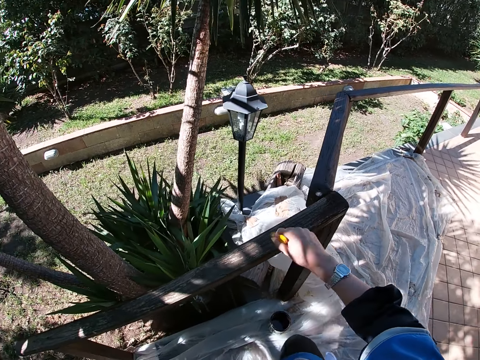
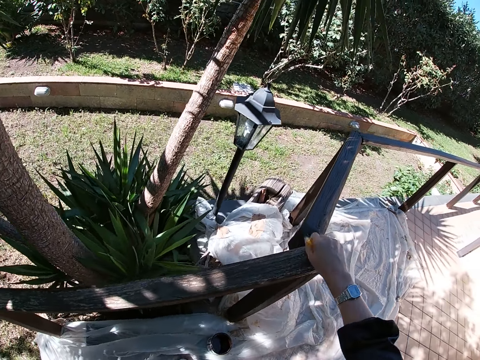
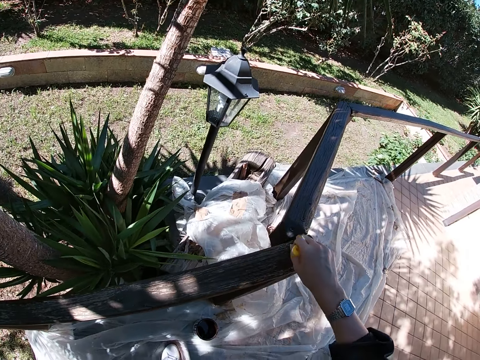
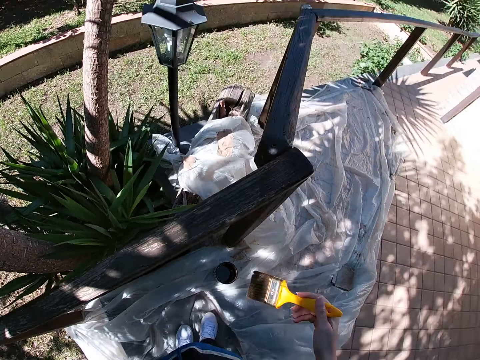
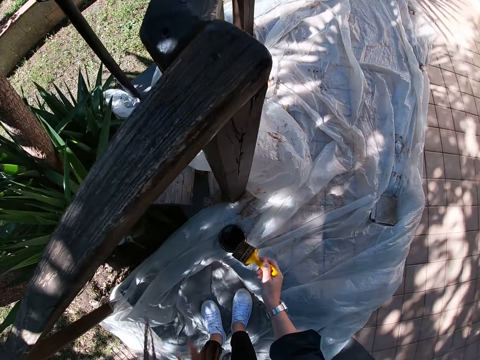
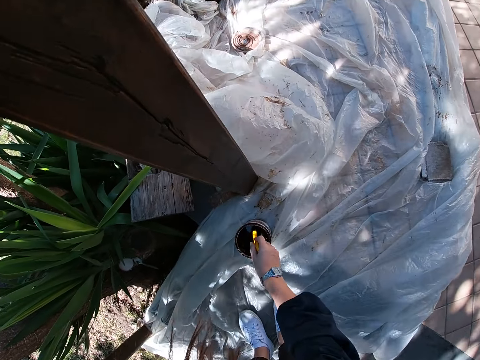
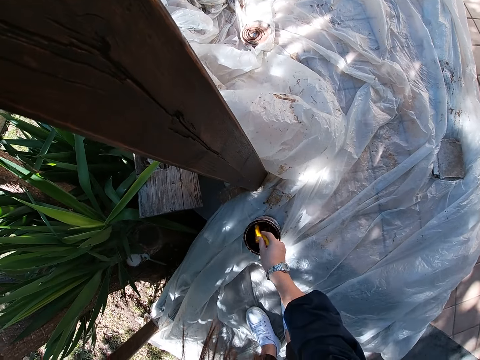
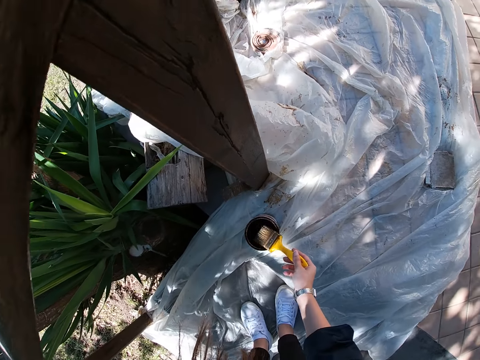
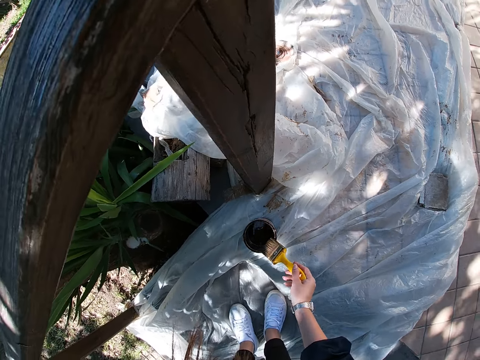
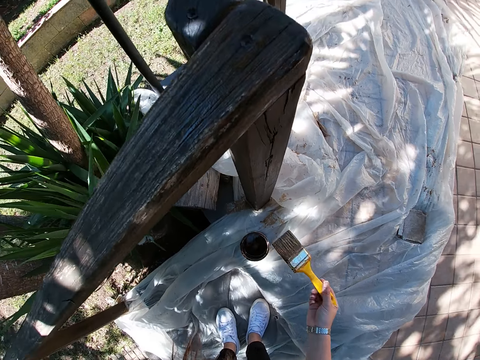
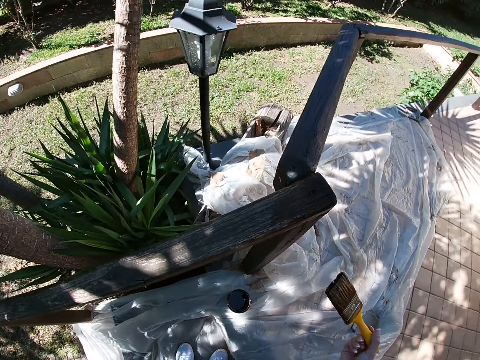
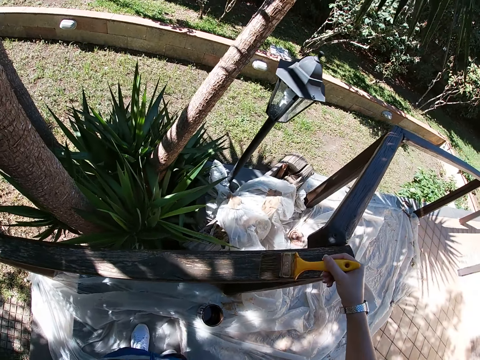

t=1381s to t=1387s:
The camera wearer bends. She dips the paint brush in her right hand into the paint container. She cleans the paint brush bristles on the edge of the paint container. She stands. She paints the wooden balcony rail with the paint brush in her right hand.

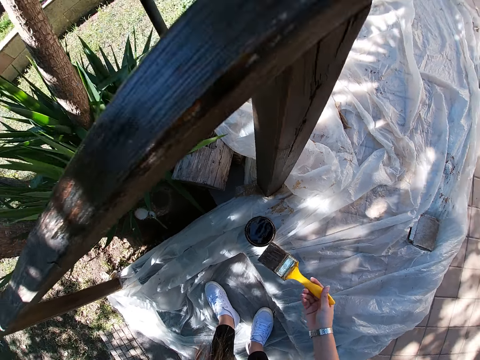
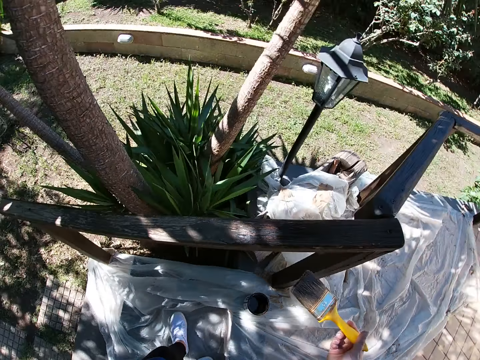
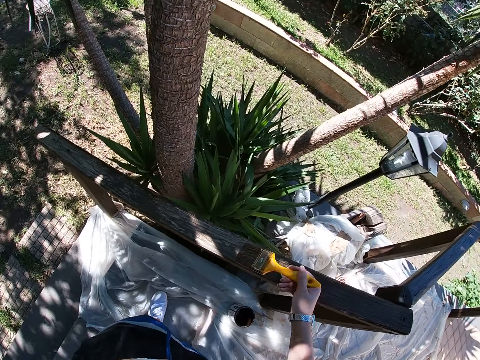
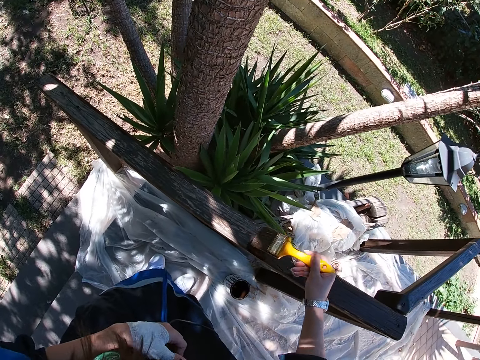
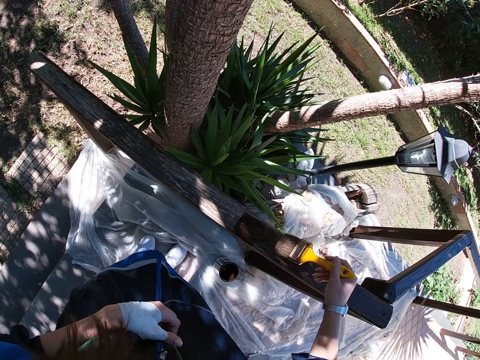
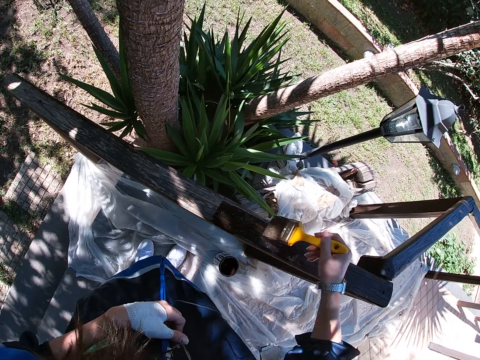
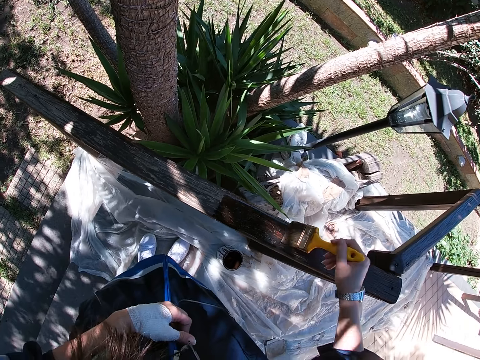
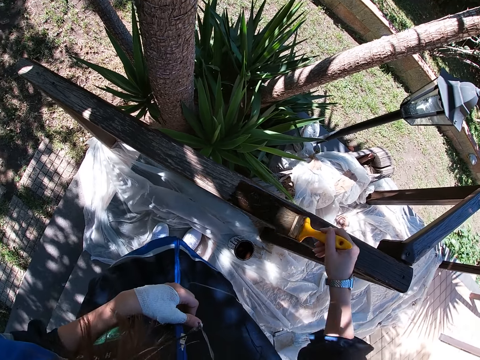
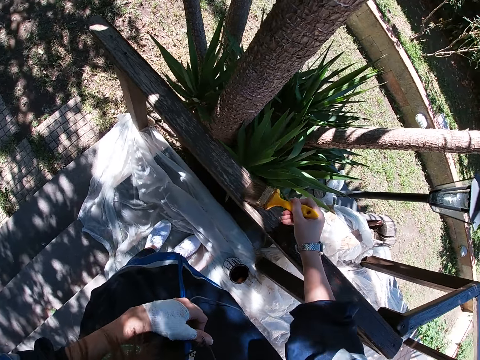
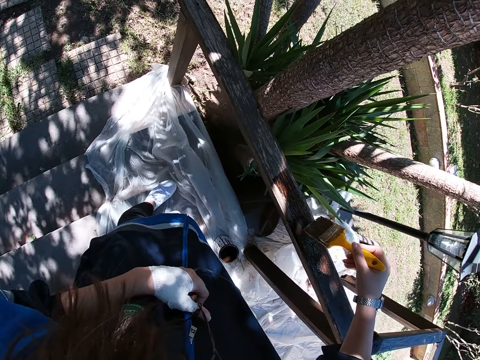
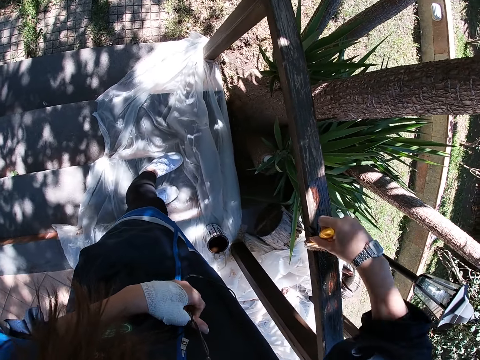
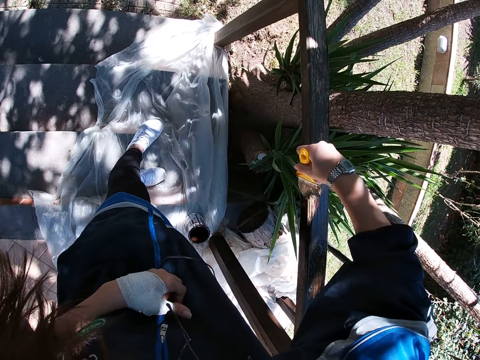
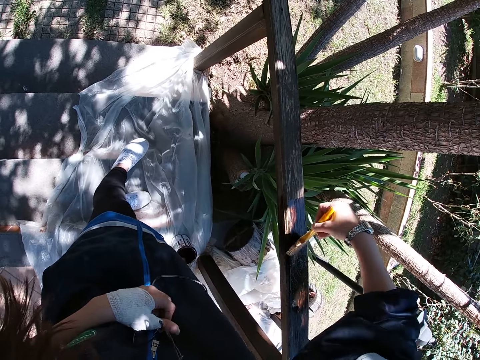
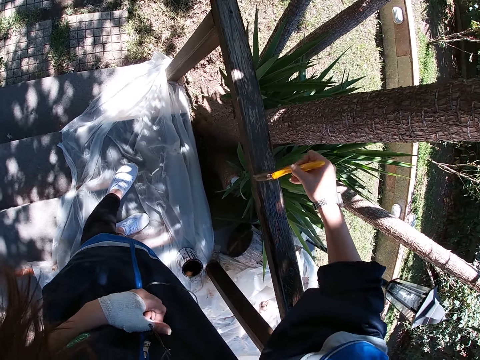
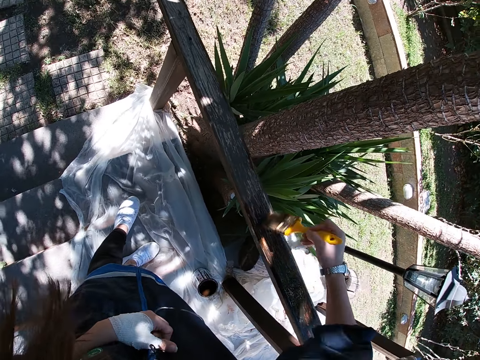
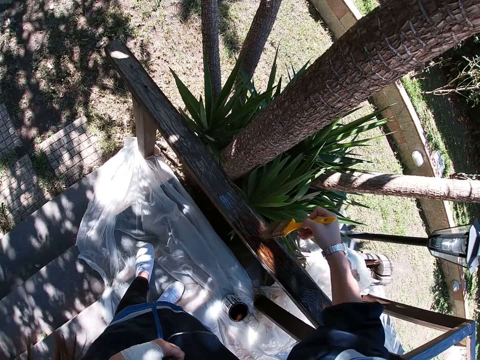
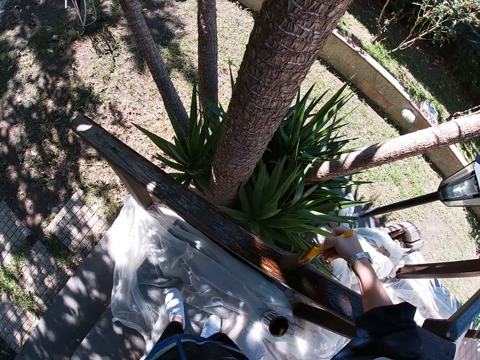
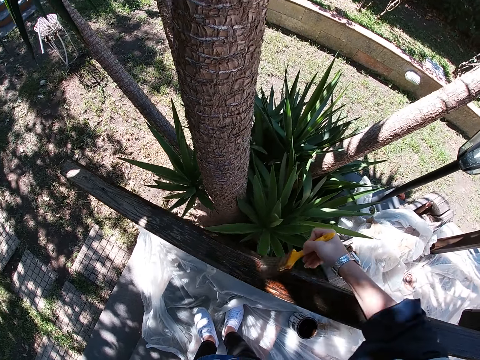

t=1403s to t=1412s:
The camera wearer paints the wooden balcony rail with the paint brush in her right hand. She paints the wood with the paint brush.

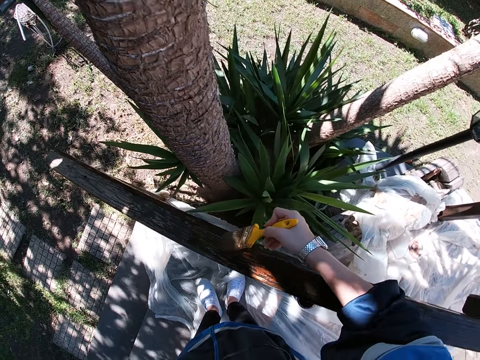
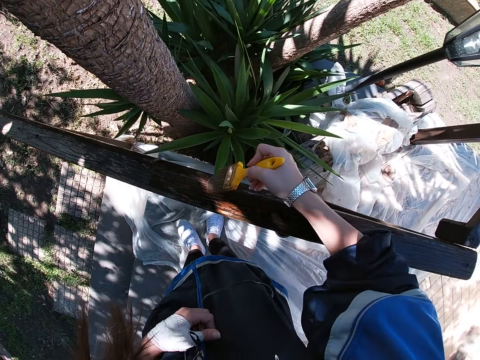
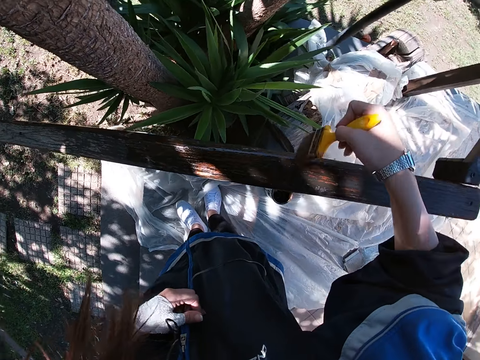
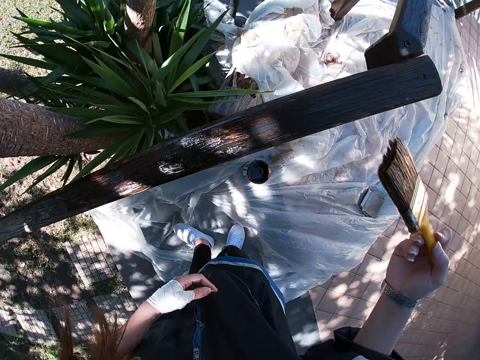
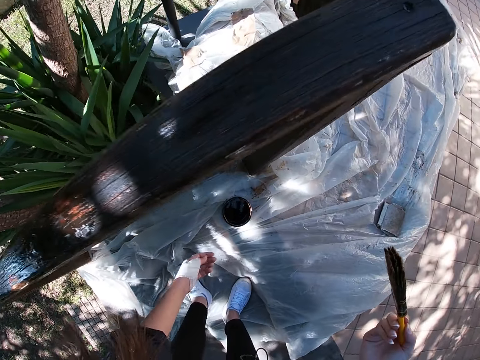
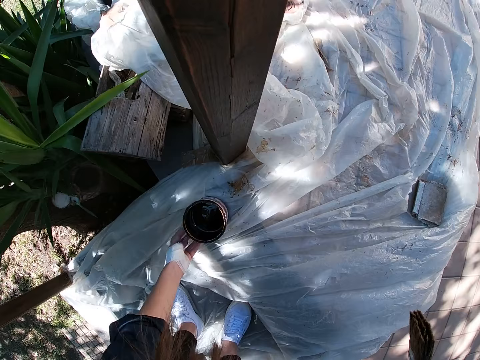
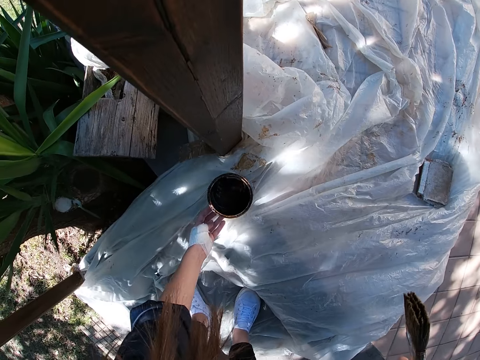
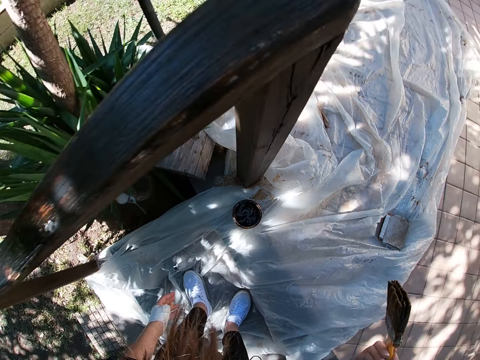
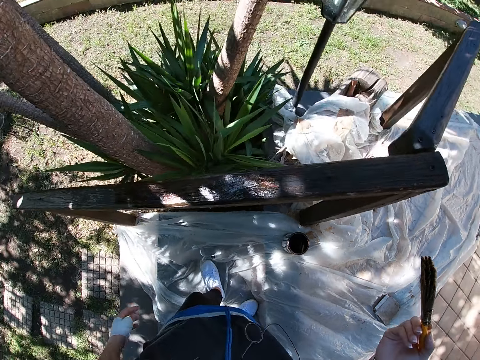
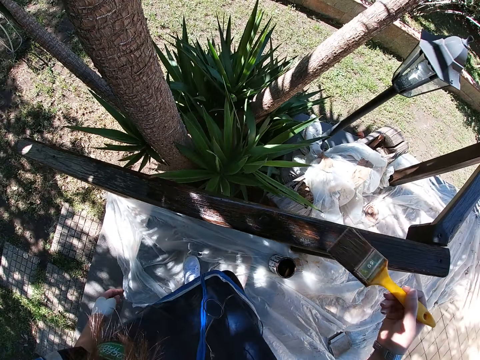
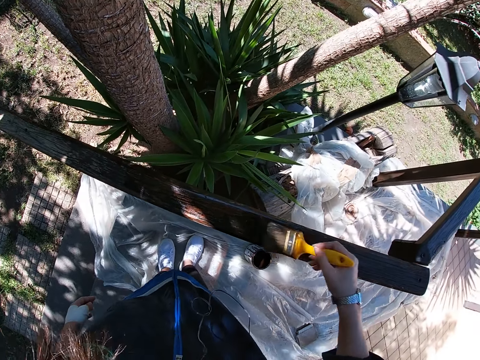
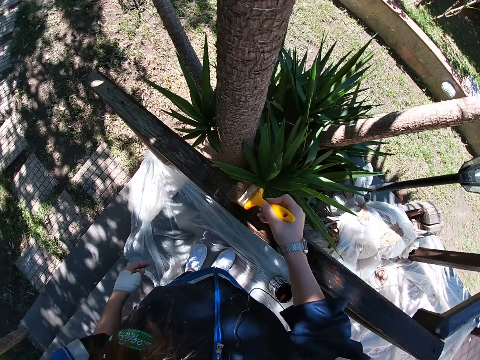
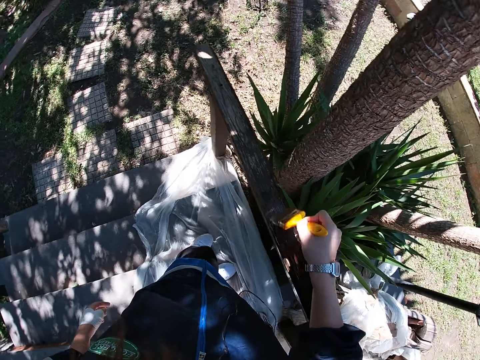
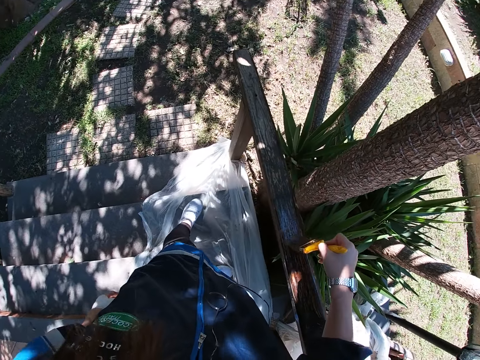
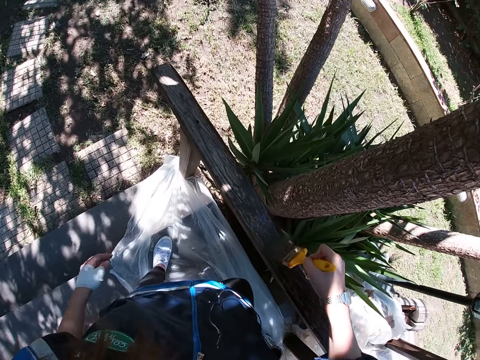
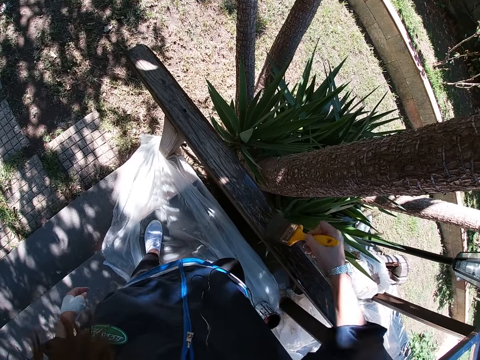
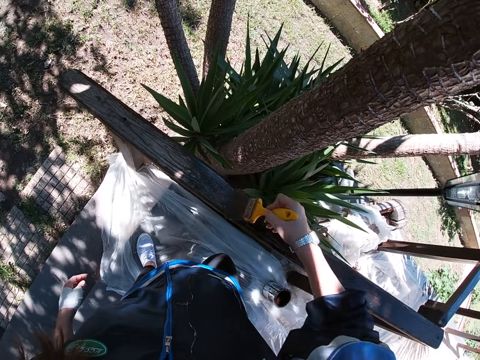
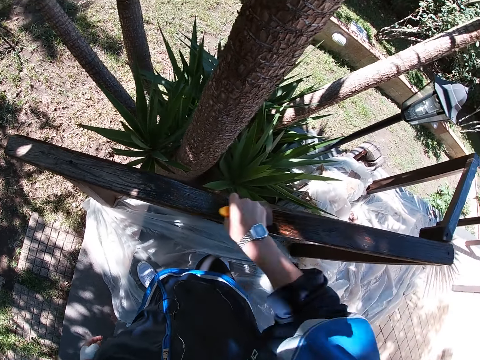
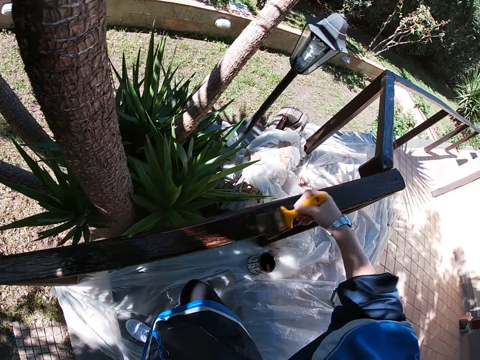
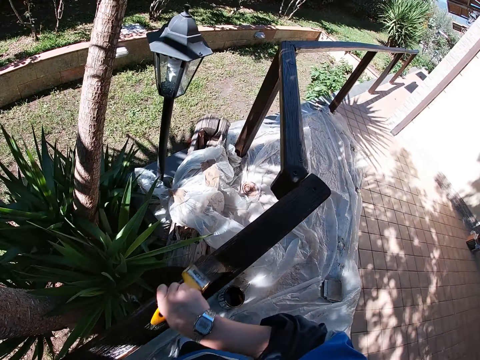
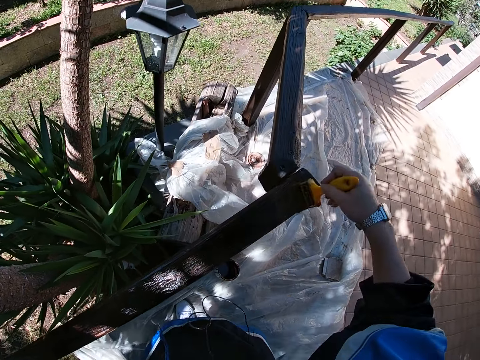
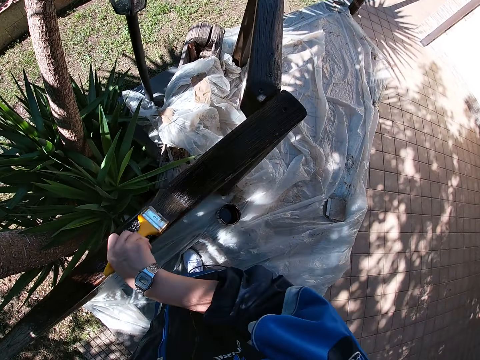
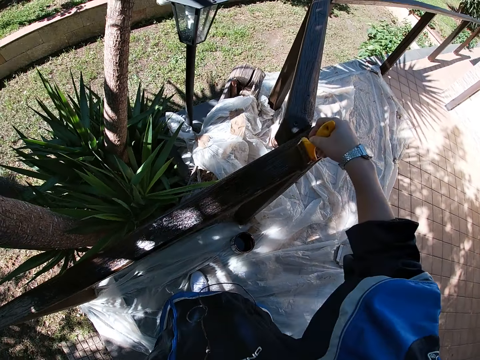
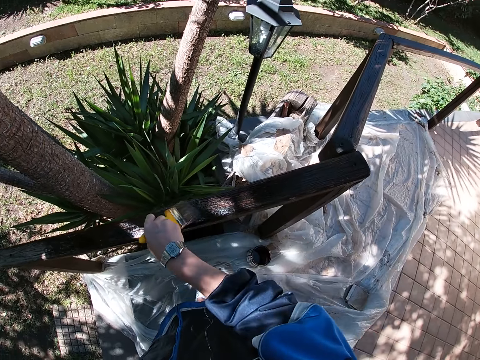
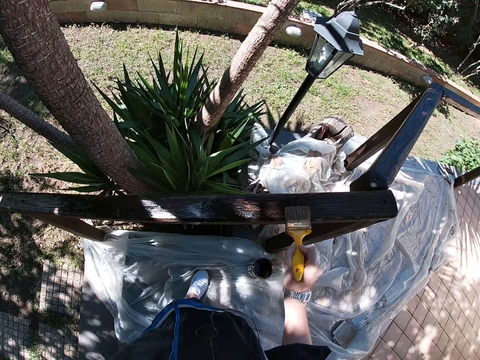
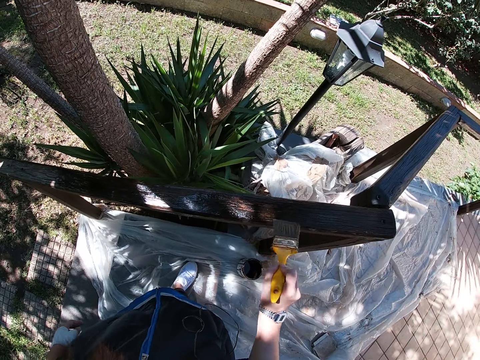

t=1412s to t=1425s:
The camera wearer bends. She adjusts the paint container on the white polythene sheet with her left hand. She stands. She paints the wooden balcony rail with the paint brush in her right hand. She moves her left leg down the stairs.
